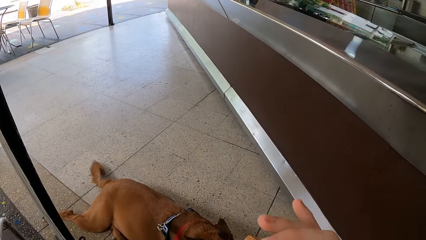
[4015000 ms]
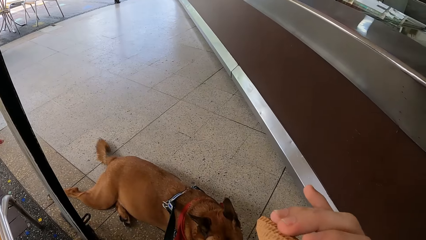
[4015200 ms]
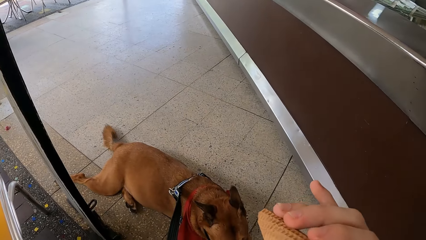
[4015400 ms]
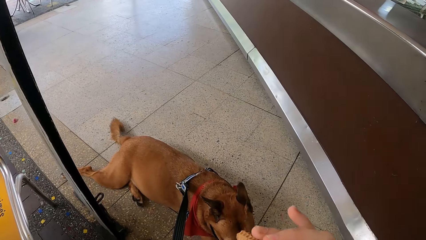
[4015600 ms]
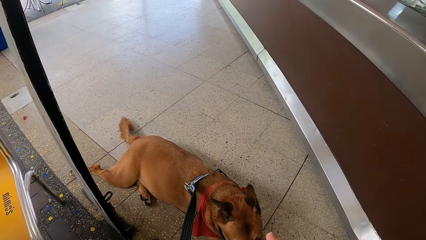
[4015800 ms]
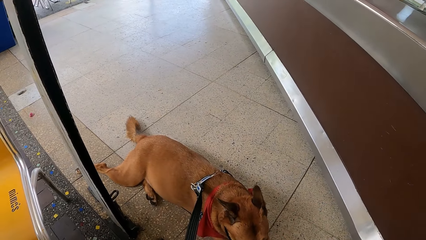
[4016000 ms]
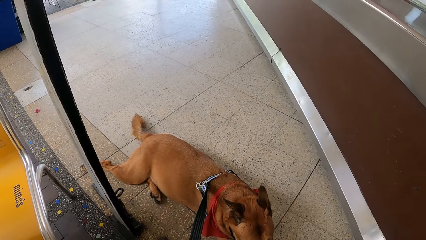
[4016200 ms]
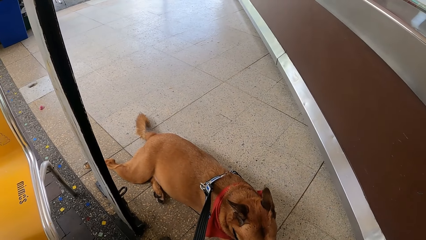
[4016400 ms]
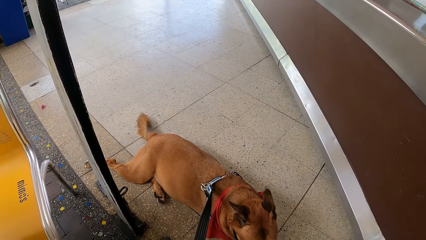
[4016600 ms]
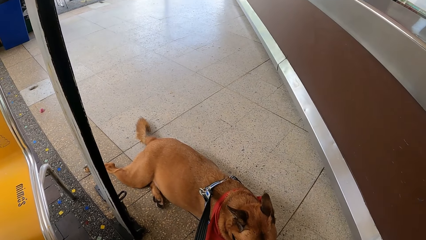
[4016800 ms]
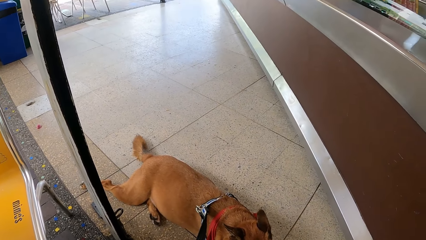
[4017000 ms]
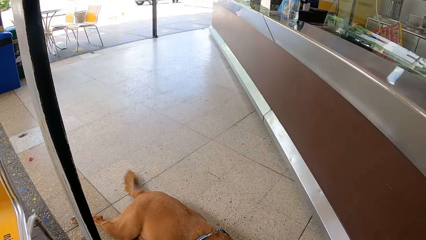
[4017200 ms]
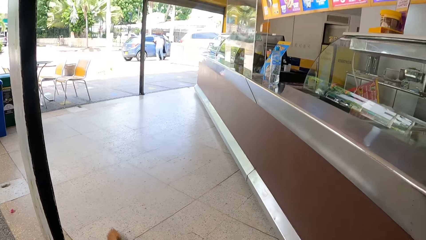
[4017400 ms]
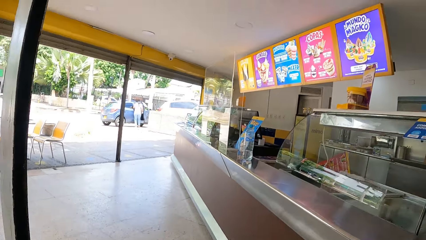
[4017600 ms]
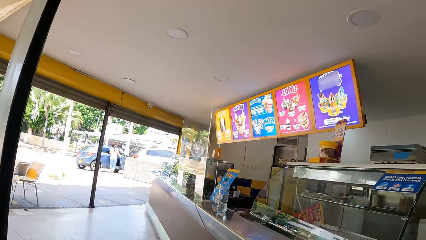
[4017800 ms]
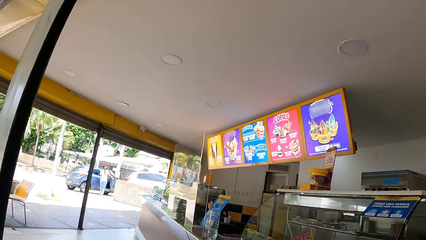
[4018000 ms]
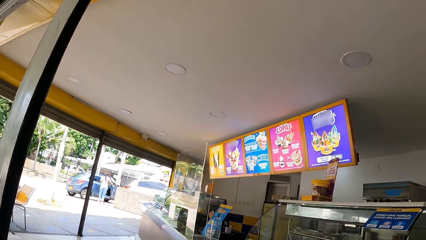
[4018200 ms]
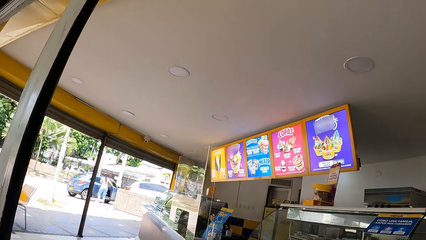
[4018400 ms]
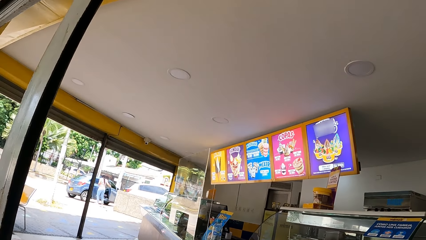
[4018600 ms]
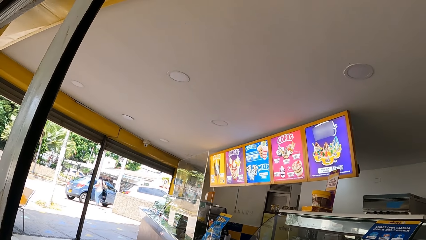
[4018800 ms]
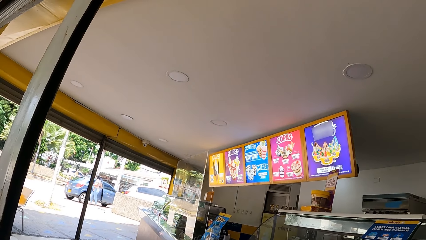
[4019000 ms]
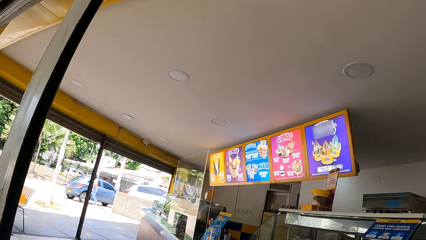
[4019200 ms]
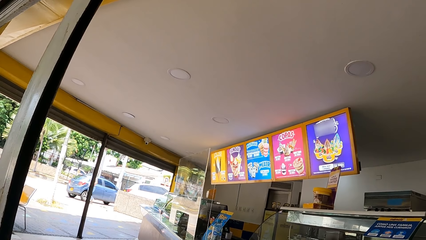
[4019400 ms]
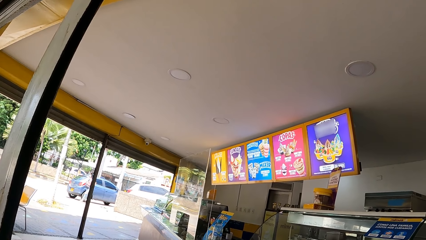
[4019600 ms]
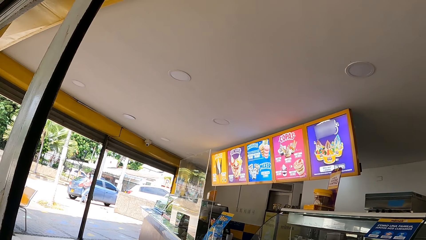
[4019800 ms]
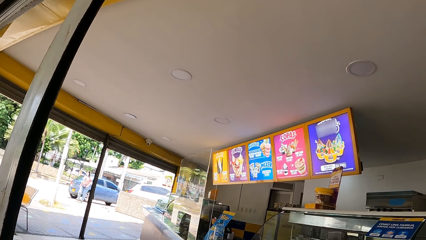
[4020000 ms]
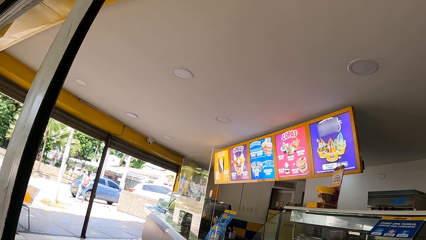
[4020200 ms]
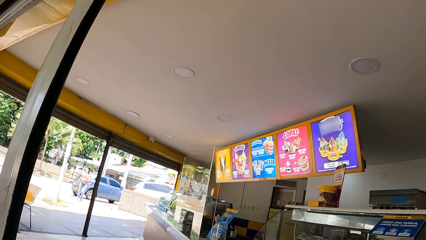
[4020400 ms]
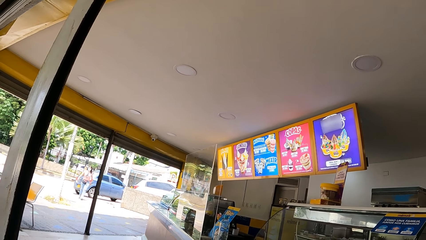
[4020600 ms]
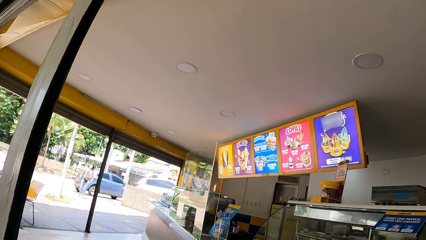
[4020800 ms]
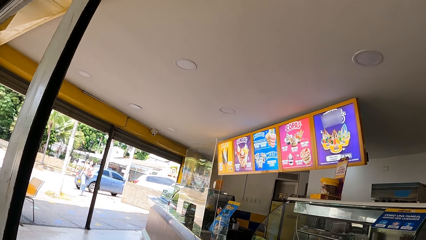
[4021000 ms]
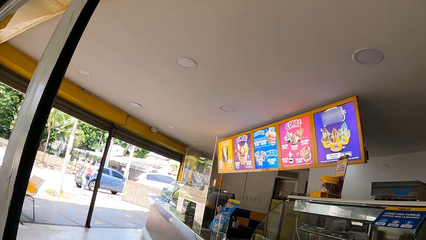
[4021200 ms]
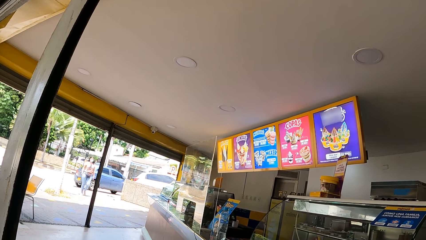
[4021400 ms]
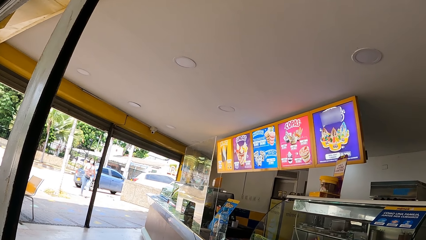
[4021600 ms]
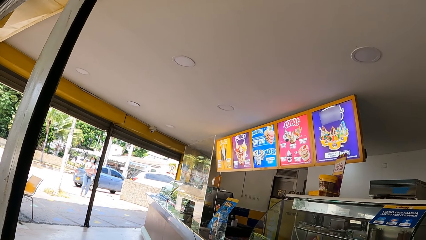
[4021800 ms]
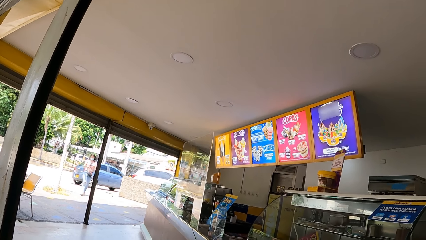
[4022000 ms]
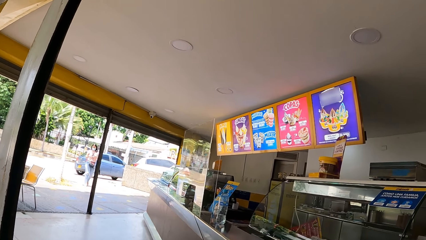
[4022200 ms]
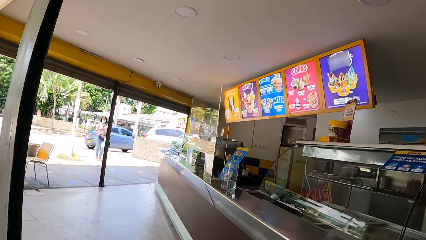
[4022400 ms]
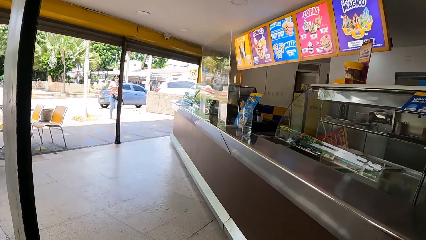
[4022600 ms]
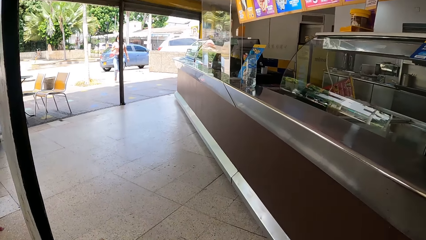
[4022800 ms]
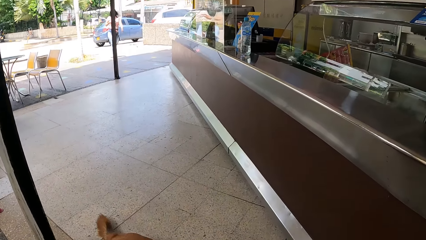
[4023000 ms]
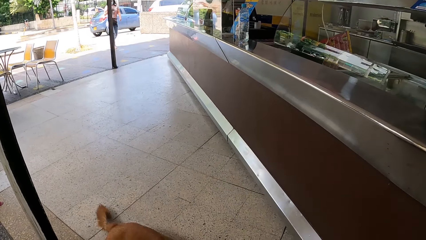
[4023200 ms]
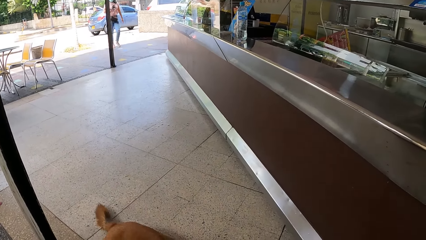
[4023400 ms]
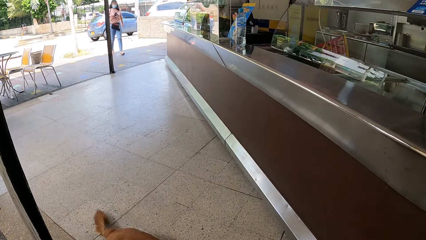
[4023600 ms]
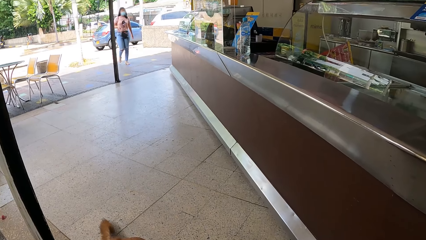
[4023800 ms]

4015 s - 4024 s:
The camera wearer looks around.

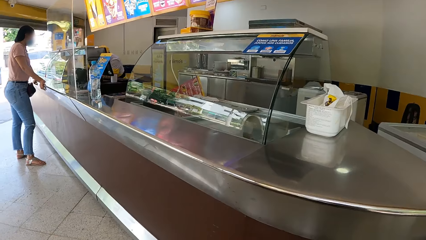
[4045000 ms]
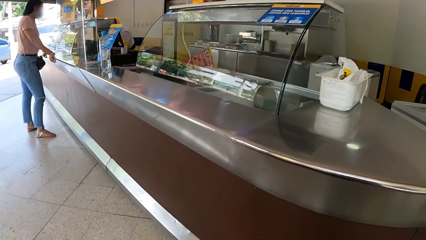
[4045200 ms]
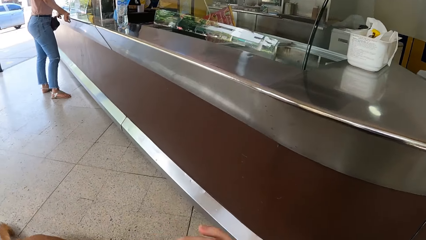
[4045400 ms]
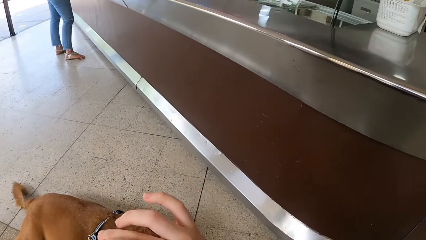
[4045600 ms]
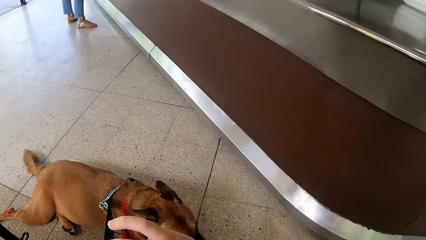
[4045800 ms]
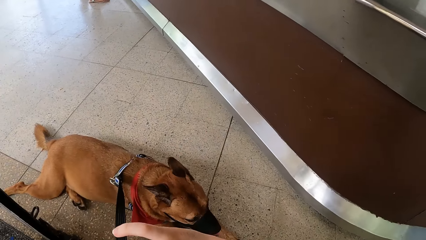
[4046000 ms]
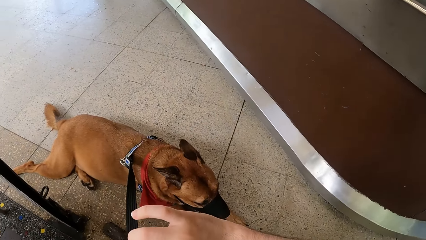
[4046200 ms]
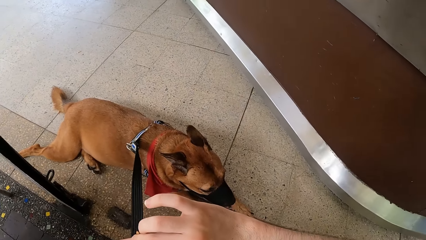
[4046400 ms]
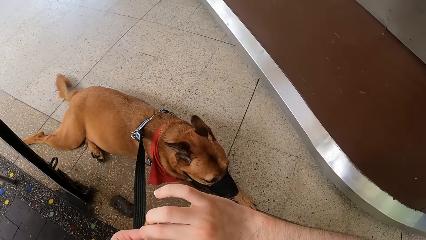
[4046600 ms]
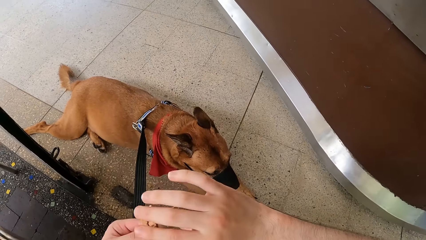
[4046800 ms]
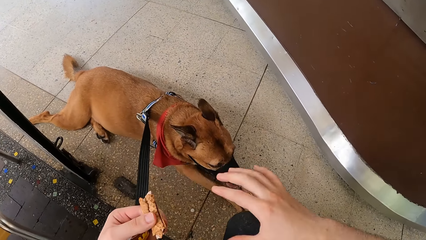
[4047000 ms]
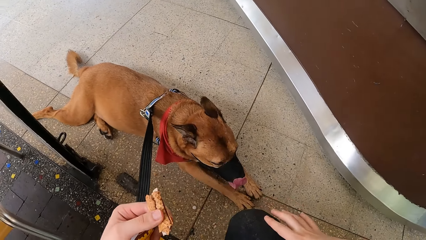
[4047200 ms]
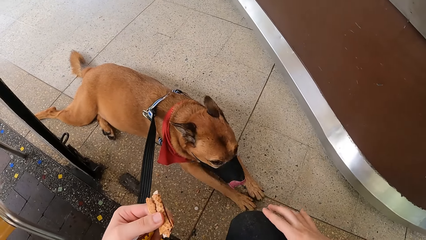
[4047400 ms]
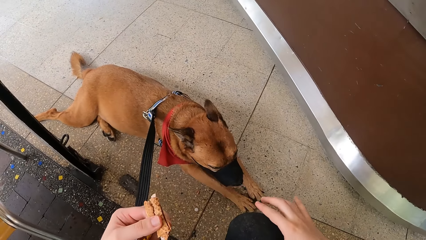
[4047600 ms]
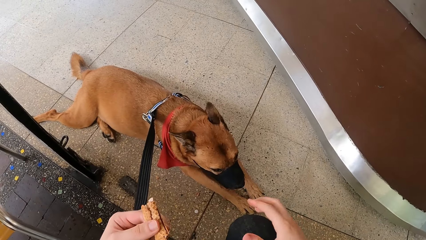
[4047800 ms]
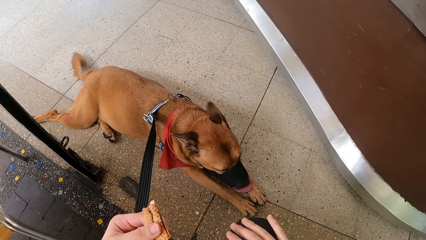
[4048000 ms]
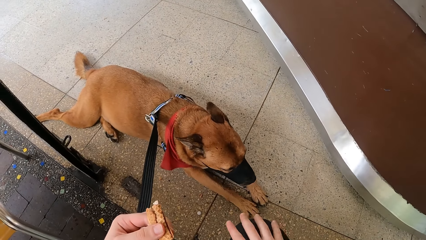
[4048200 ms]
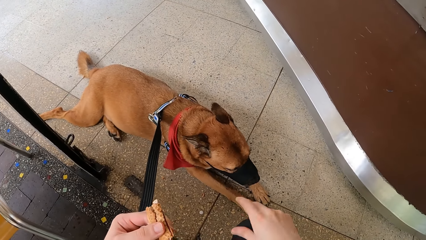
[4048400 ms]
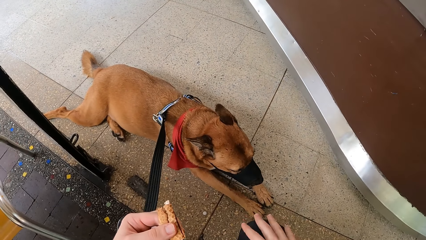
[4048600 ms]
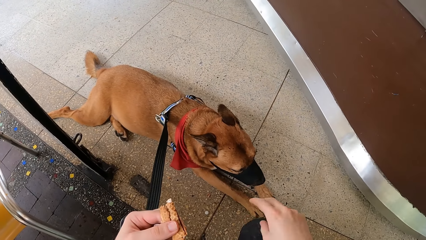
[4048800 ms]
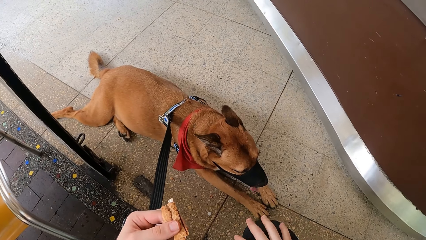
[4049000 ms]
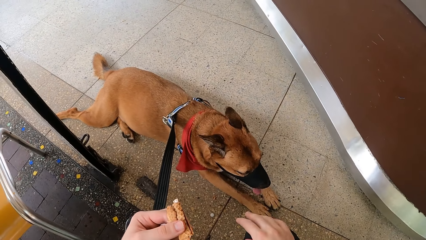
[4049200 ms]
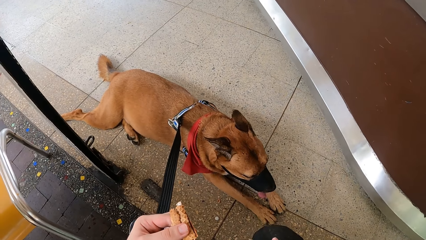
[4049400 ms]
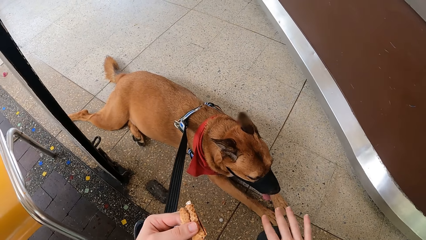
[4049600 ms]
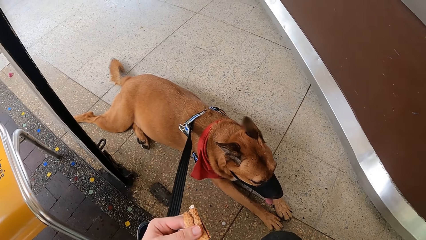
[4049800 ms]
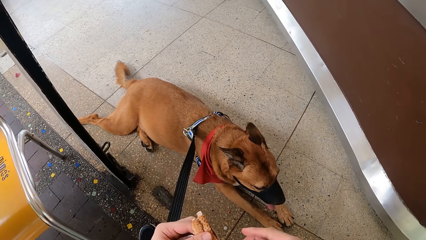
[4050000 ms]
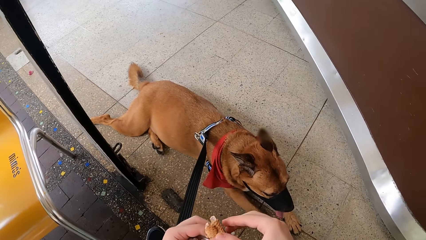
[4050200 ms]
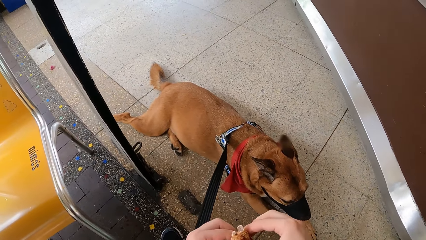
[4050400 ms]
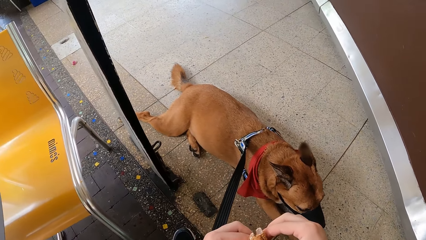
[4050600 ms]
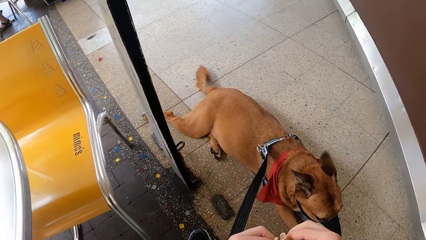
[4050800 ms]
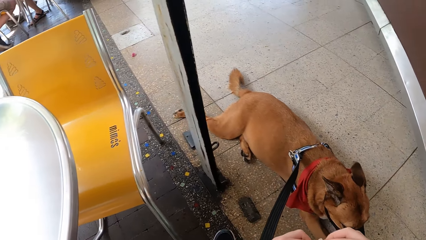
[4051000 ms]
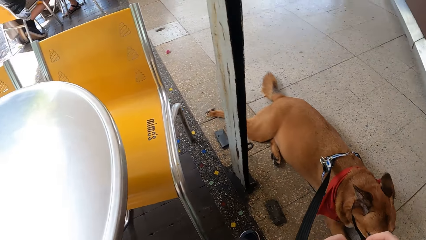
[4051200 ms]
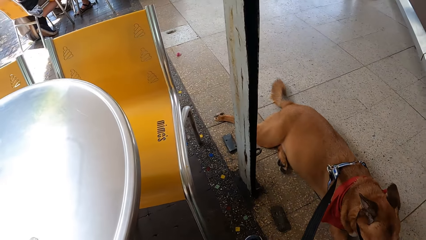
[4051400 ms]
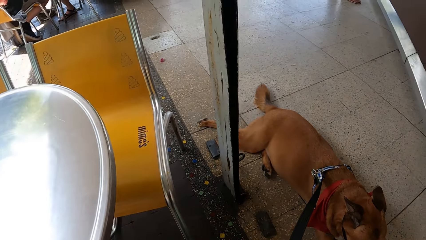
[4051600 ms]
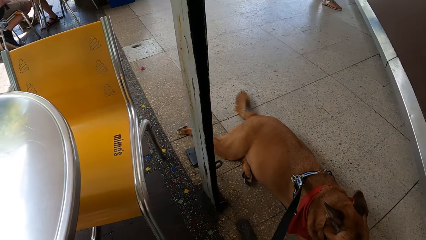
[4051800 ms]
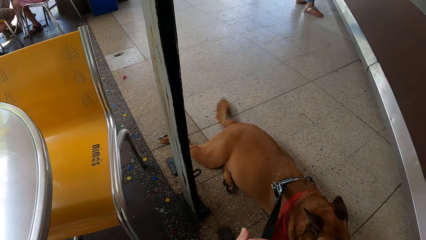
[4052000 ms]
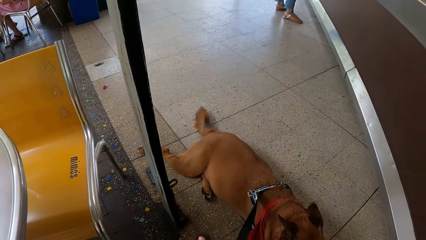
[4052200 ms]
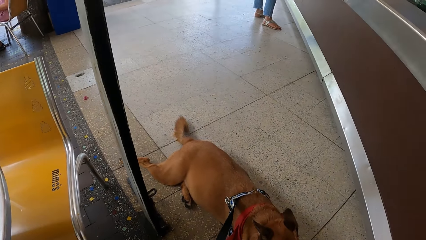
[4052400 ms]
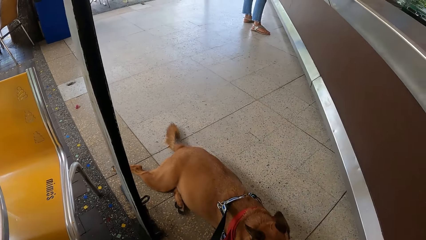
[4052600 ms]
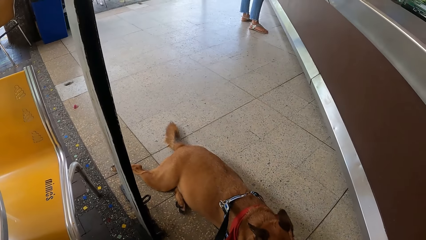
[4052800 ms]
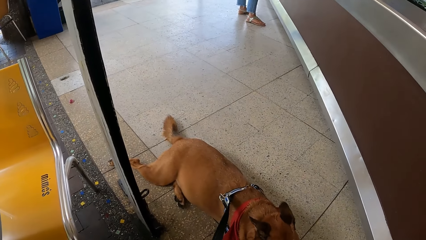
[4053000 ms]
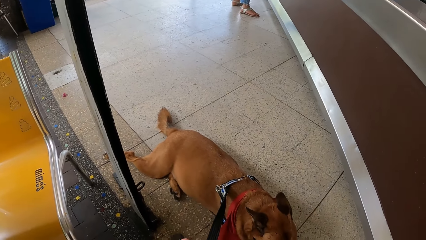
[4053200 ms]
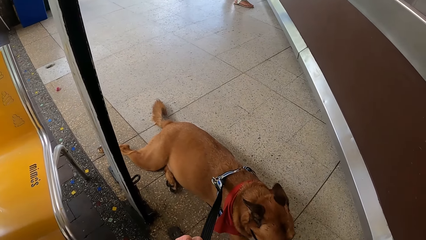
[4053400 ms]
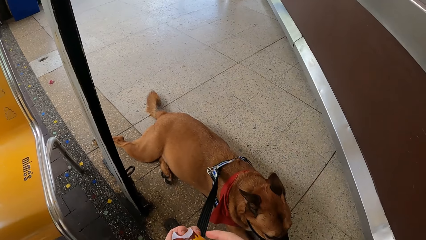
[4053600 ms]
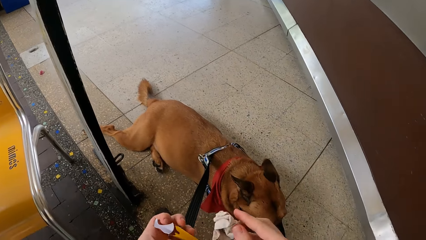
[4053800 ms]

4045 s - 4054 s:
The camera wearer holds ice cream. They hold the right leg with the right hand. They hold the ice cream with both hands.
